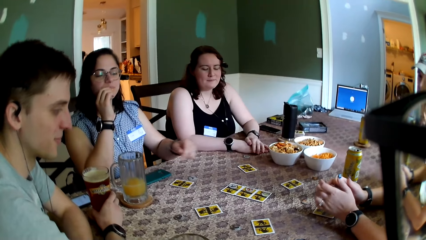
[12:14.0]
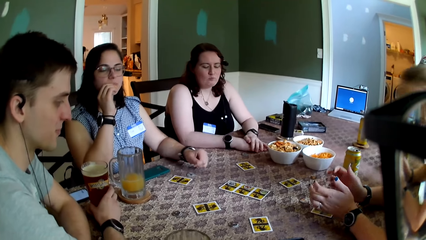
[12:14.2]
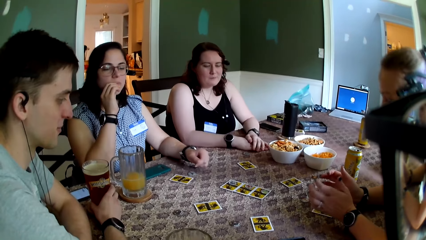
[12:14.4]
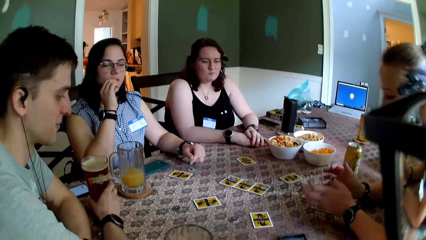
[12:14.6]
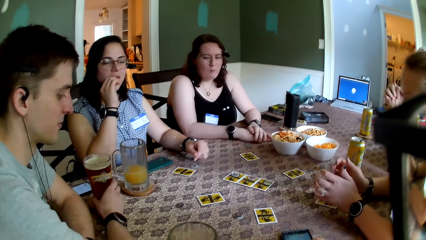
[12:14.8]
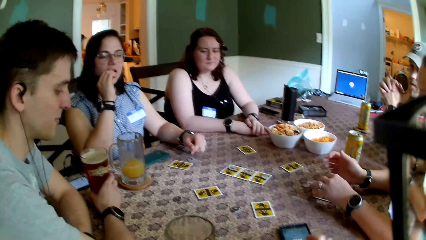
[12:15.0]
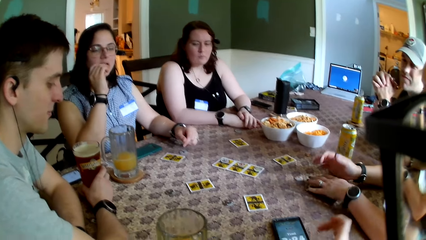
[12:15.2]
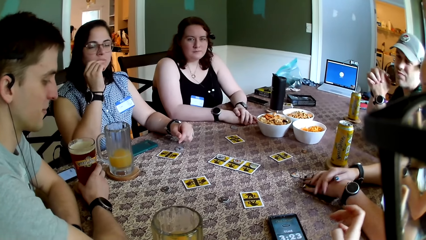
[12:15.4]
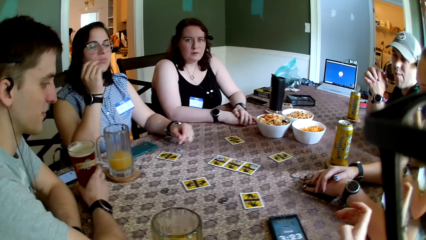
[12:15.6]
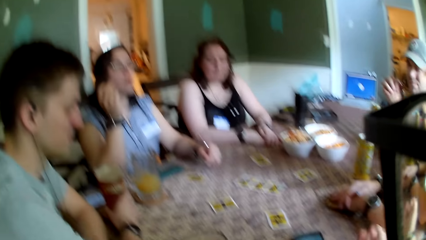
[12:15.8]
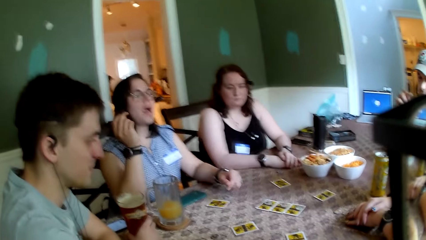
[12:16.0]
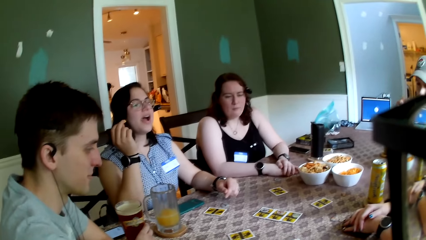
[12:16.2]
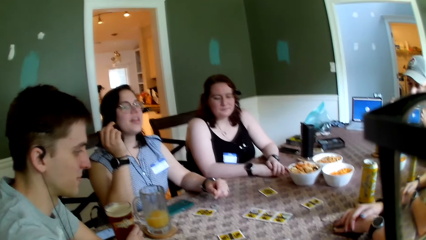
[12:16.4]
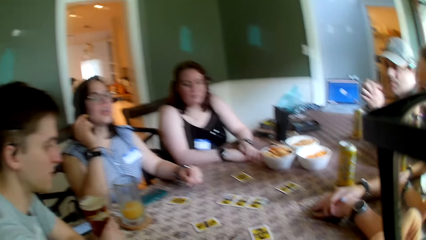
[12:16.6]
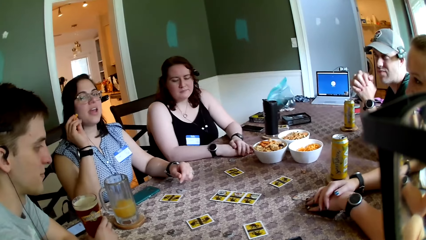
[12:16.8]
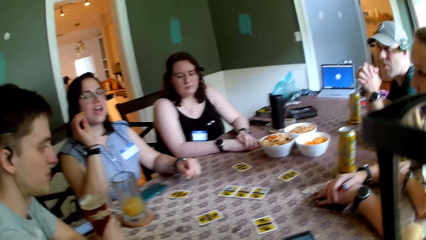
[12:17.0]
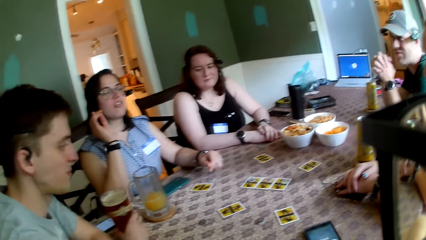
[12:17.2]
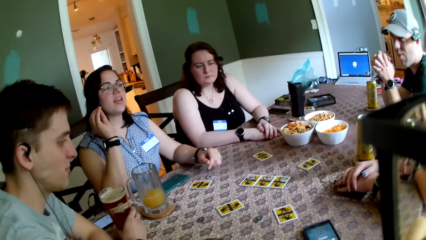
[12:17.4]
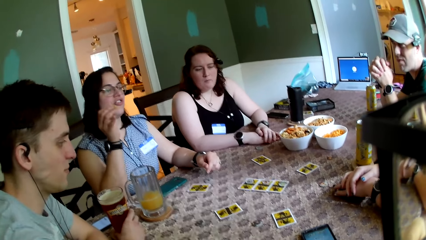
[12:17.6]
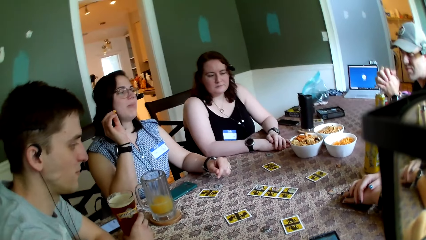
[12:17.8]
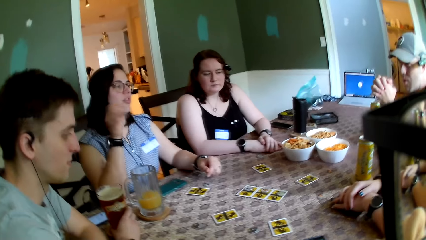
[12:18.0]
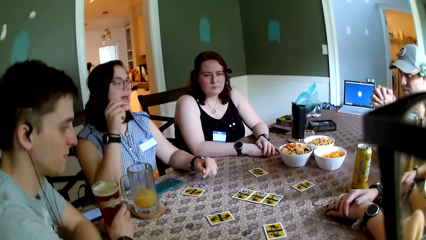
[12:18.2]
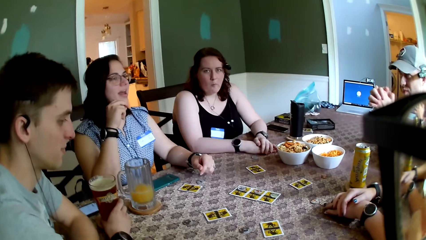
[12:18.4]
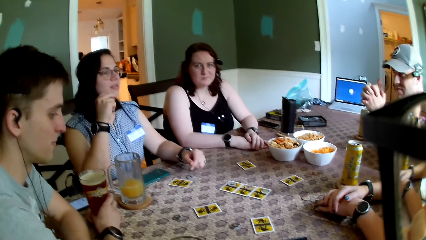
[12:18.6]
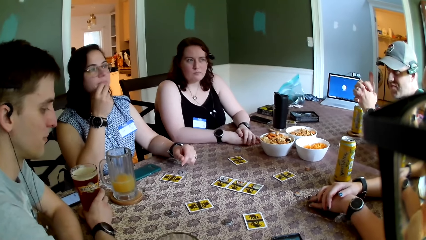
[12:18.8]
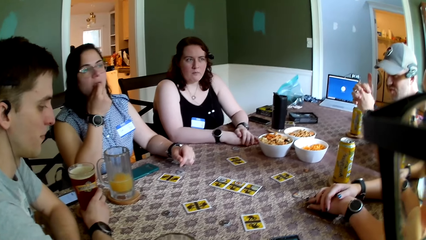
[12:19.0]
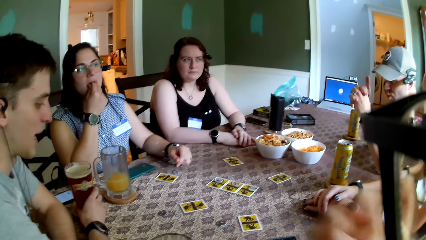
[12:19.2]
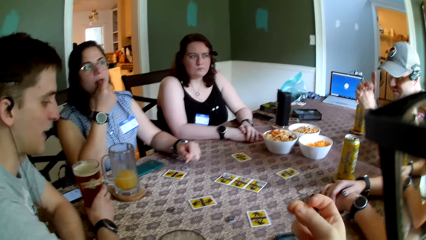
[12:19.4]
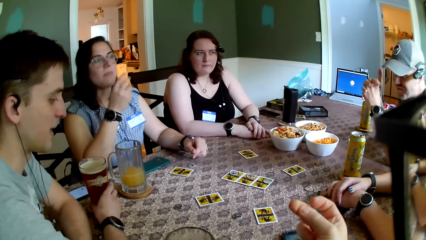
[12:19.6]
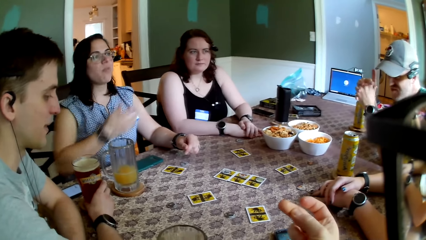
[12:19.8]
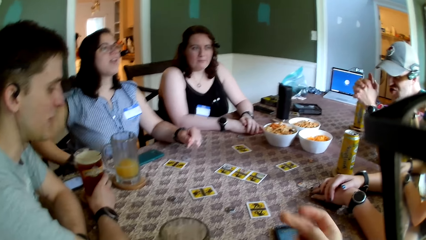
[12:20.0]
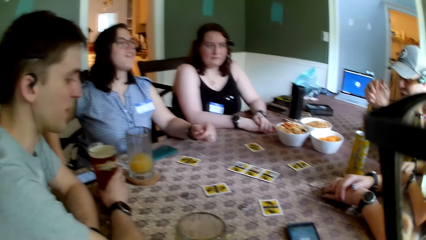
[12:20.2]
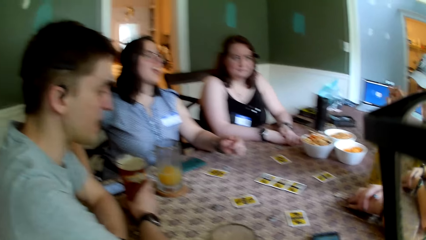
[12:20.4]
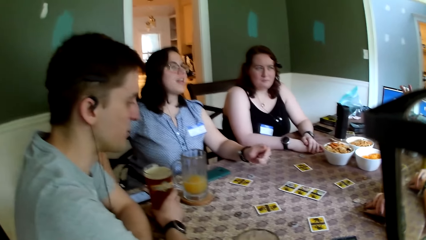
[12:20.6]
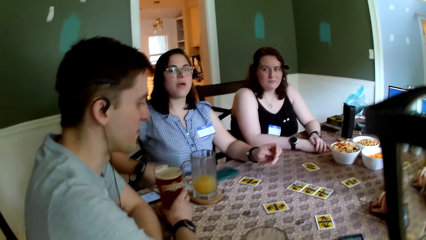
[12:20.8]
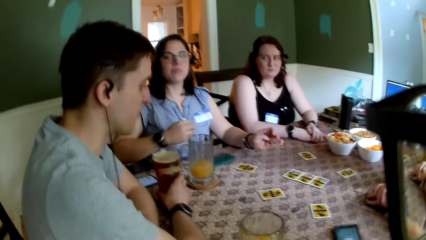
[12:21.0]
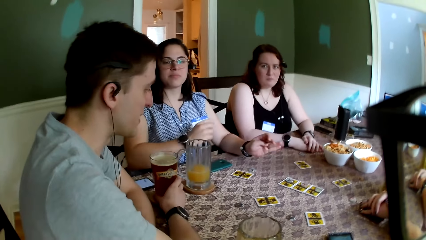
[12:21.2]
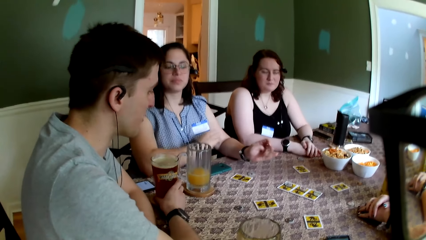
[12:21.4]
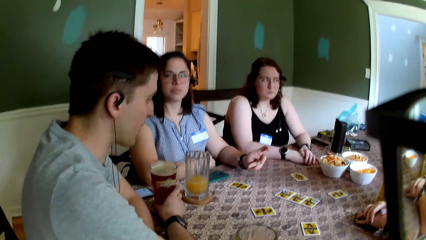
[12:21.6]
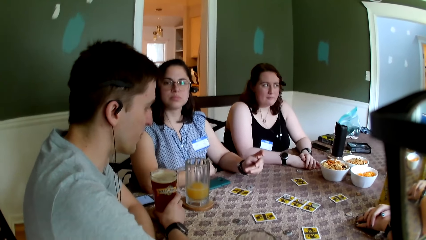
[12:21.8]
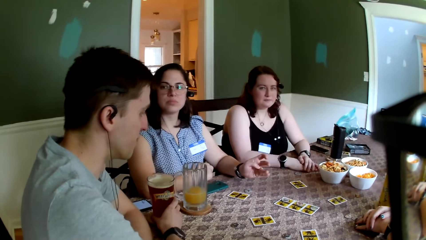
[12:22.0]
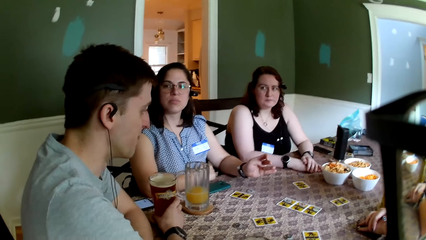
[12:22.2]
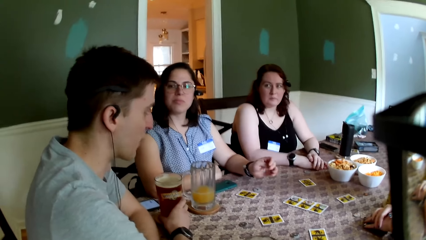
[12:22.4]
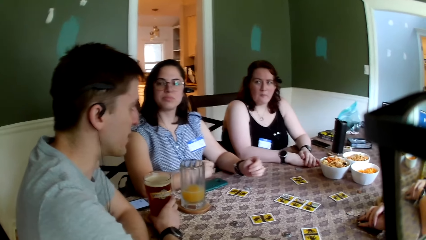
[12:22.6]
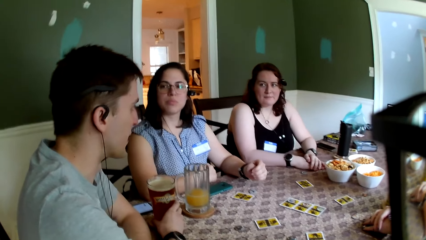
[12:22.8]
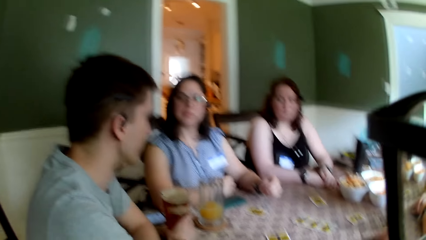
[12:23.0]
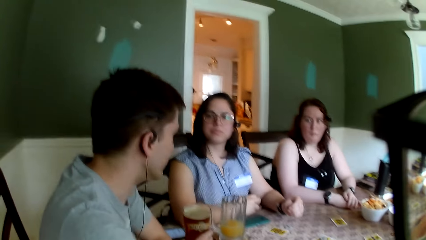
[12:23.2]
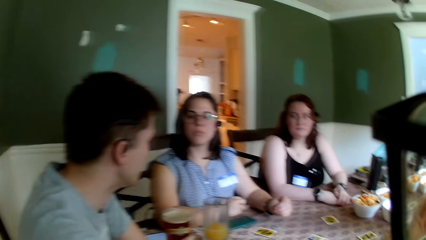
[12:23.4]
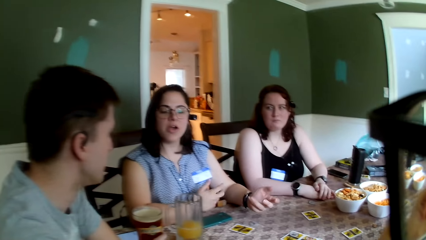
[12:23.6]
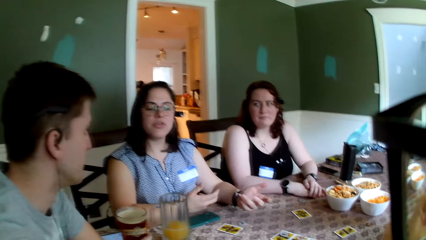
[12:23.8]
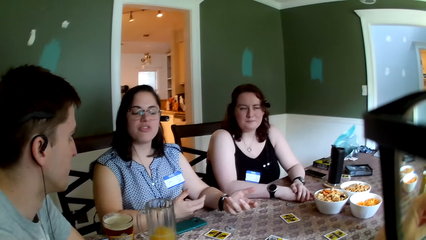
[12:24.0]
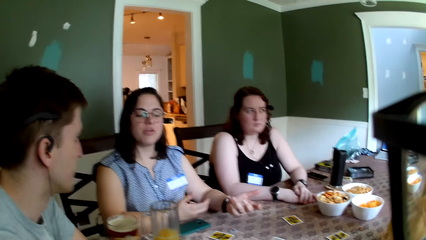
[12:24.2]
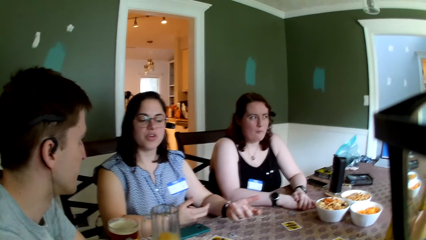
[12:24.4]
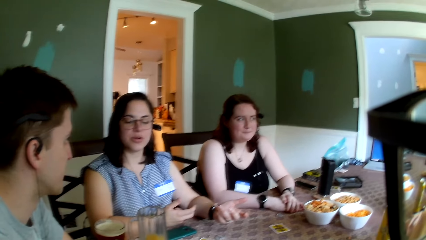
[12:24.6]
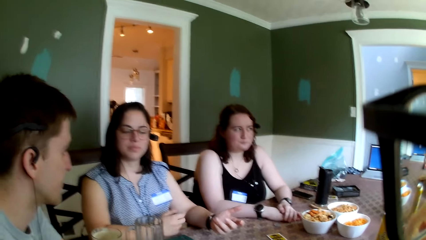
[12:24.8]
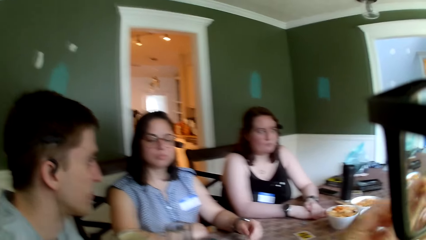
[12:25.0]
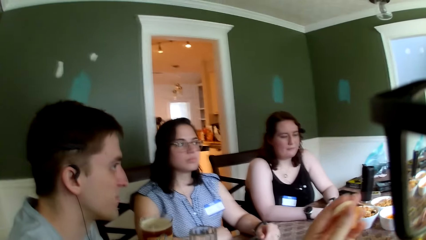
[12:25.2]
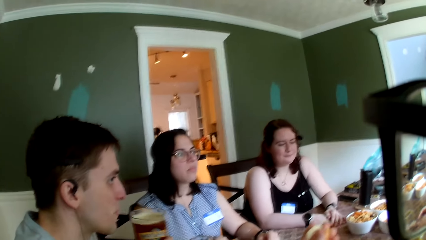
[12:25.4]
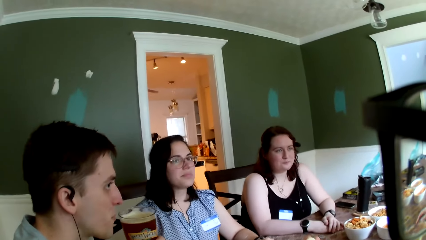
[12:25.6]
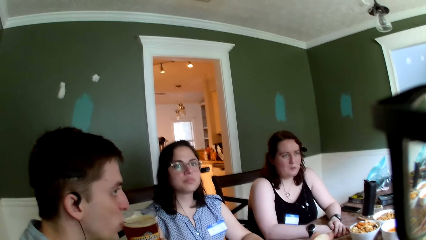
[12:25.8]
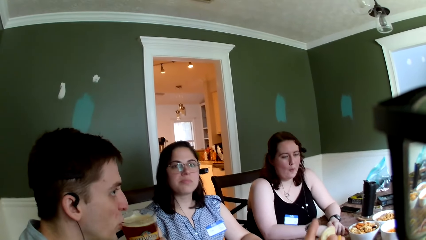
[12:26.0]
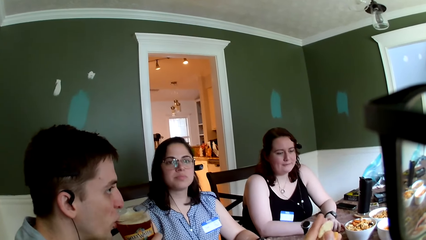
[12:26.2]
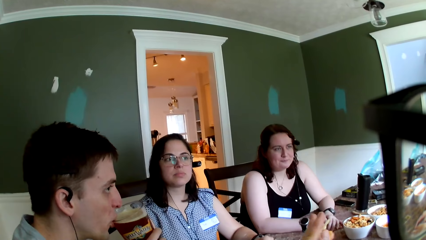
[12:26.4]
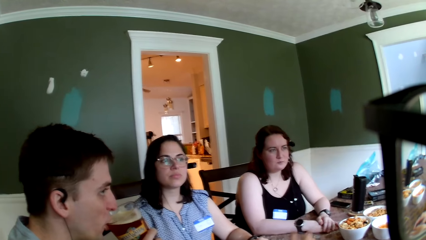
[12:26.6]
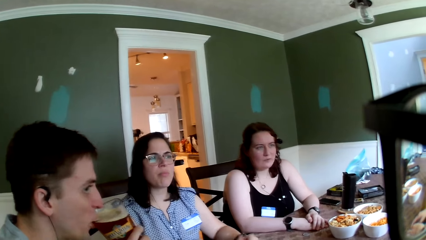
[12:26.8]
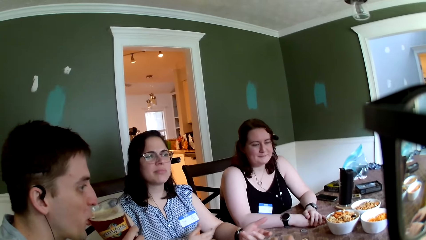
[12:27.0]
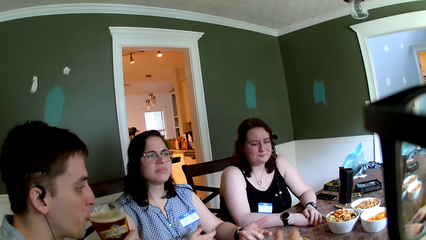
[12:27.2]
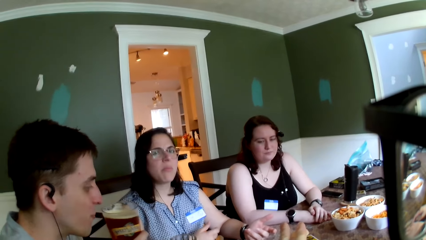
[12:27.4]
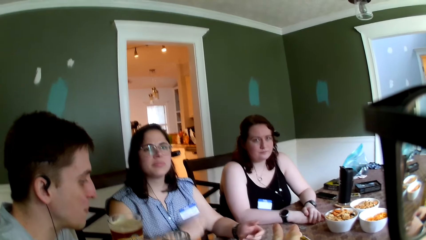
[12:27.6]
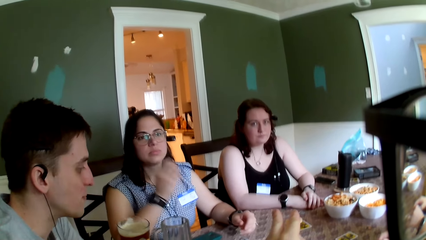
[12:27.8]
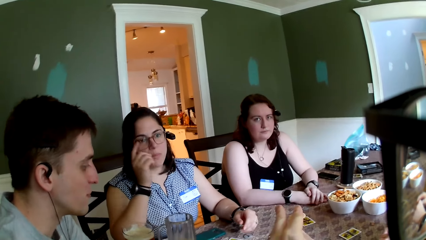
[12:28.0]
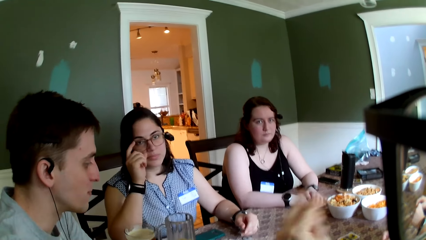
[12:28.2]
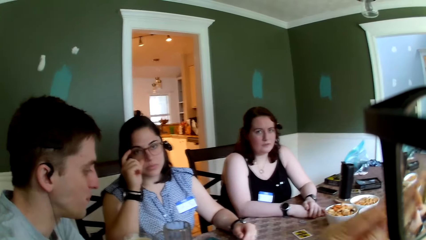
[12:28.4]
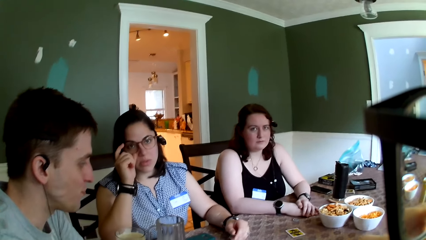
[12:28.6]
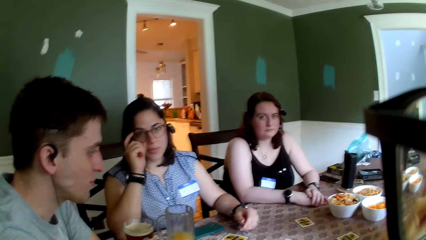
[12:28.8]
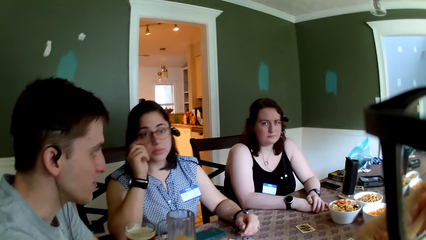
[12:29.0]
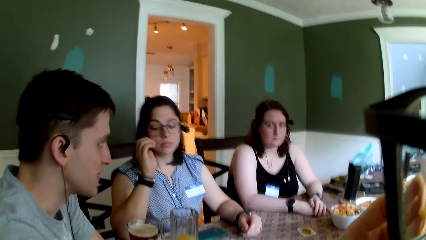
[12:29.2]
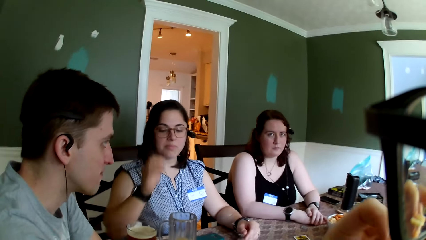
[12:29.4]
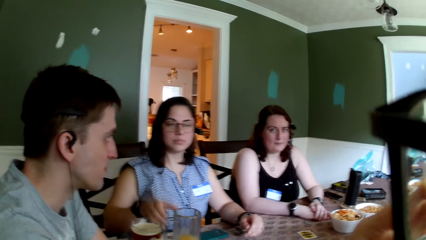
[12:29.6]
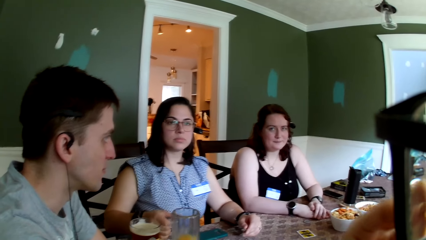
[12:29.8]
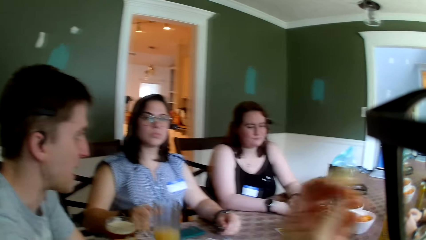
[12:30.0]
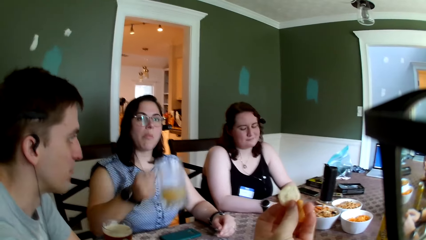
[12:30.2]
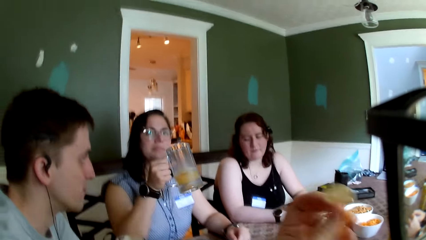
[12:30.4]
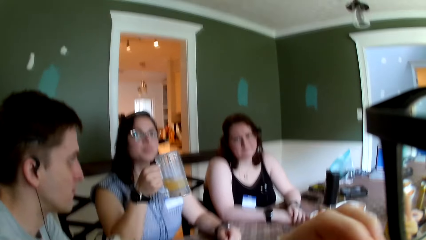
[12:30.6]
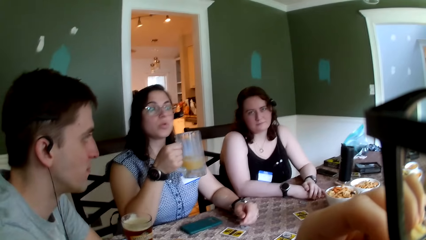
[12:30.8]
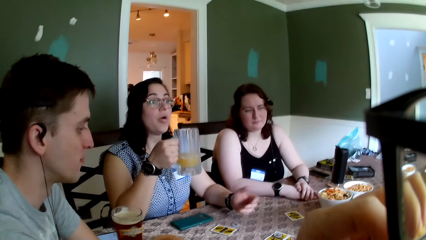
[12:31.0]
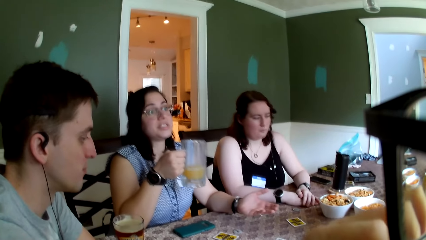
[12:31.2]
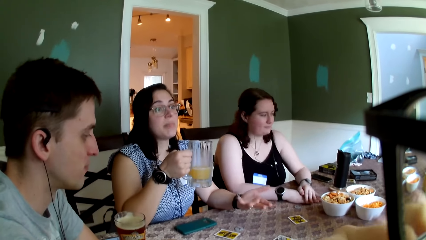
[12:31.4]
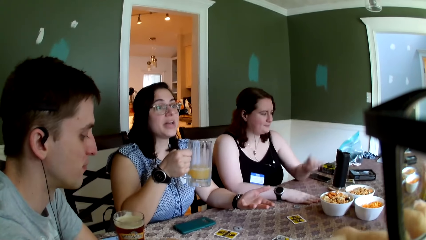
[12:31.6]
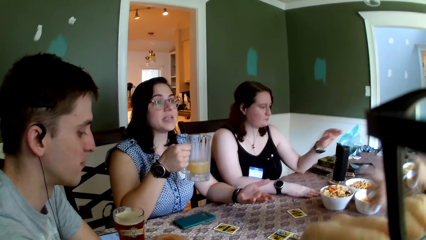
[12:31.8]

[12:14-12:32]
A lady interacts with the crowd. A man interacts with the crowd. The lady interacts with the man. Another man picks up a glass cup from a coaster on the table with his right hand and drinks beer from the glass cup with his right hand. The camera wearer interacts with the crowd. The other man drops the glass cup on the coaster on the table with his right hand. The camera wearer eats biscuits with his left hand. A woman picks up the glass cup from the coaster on the table with her right hand.
